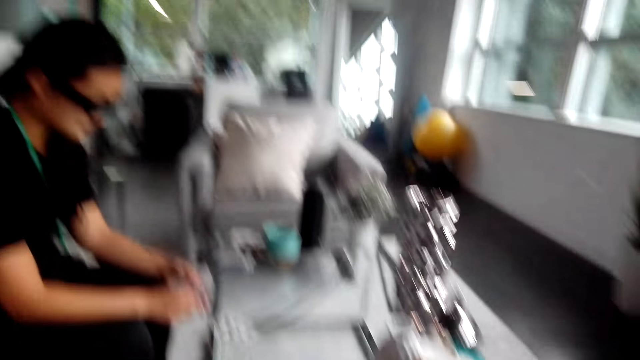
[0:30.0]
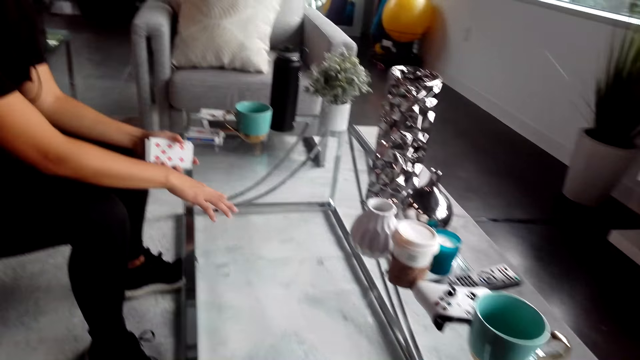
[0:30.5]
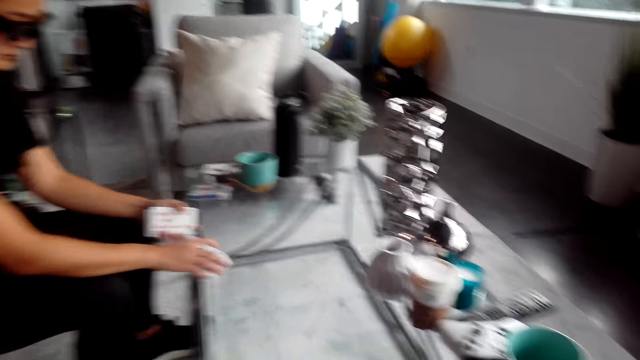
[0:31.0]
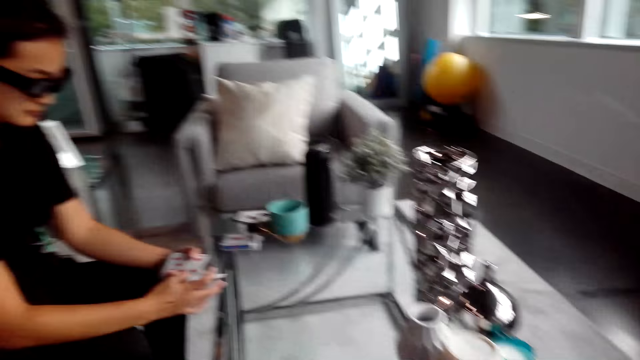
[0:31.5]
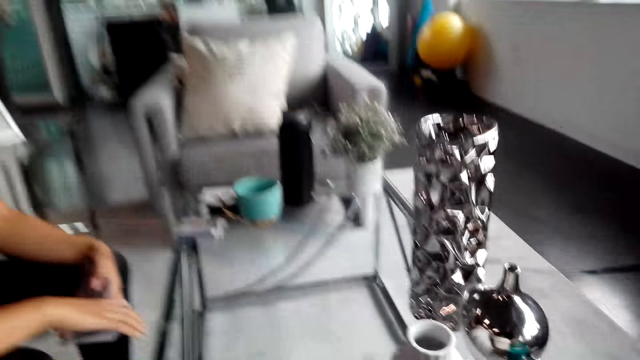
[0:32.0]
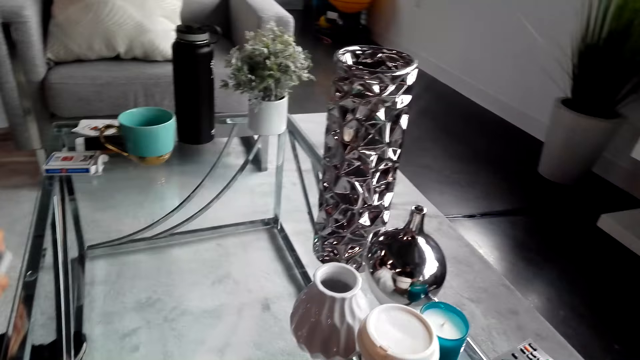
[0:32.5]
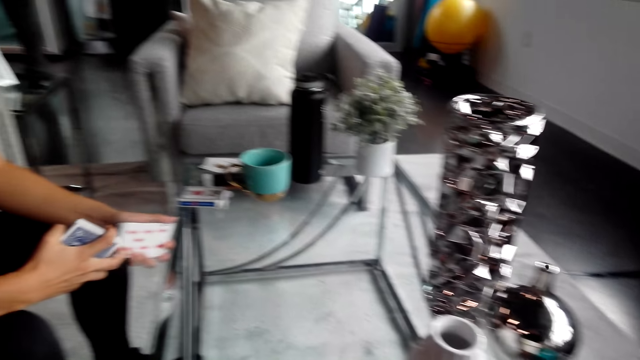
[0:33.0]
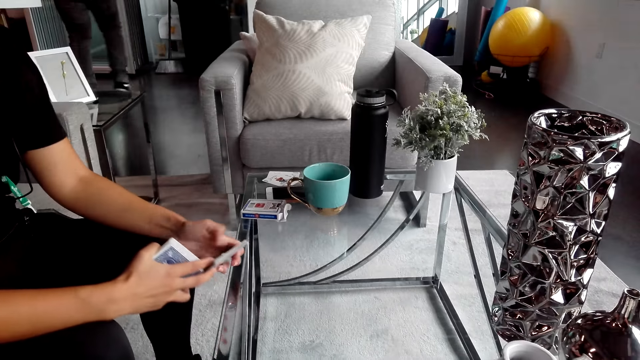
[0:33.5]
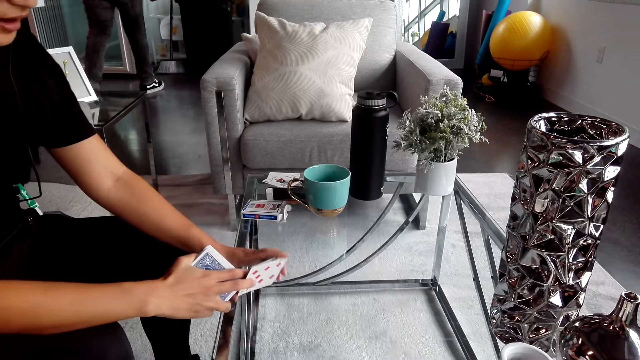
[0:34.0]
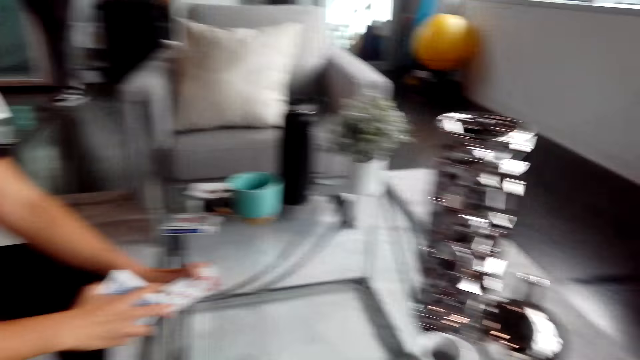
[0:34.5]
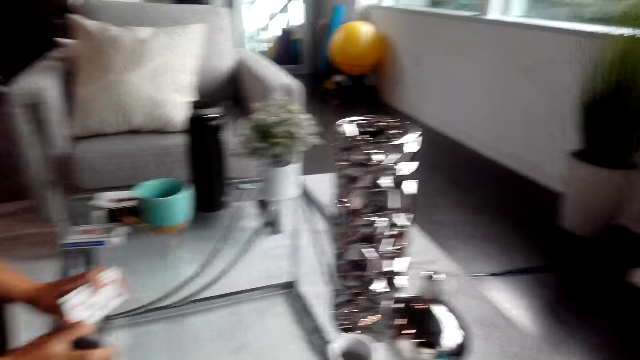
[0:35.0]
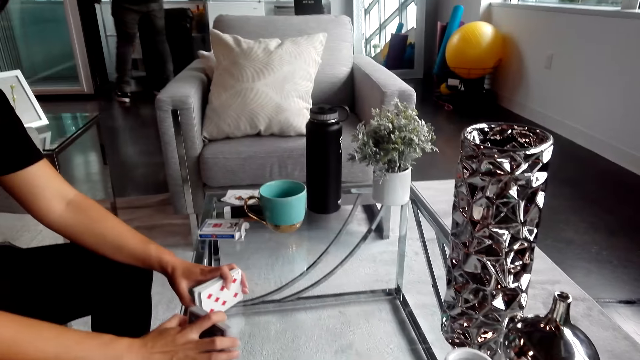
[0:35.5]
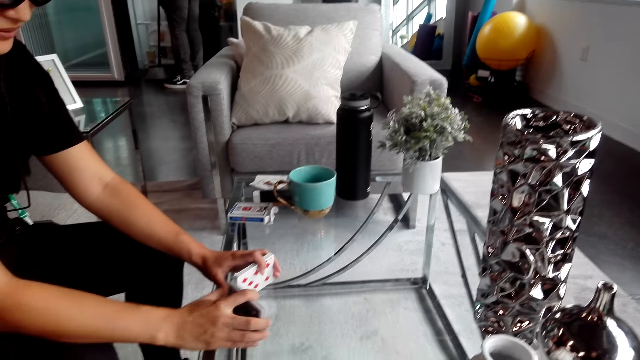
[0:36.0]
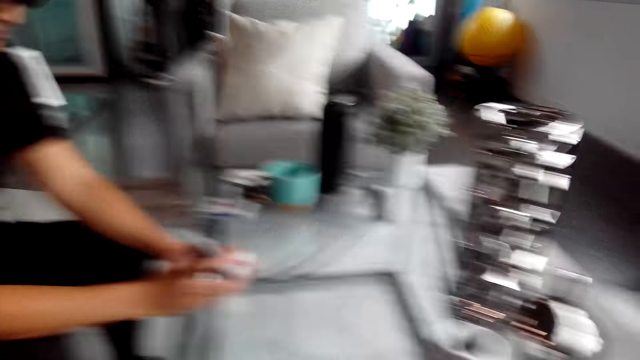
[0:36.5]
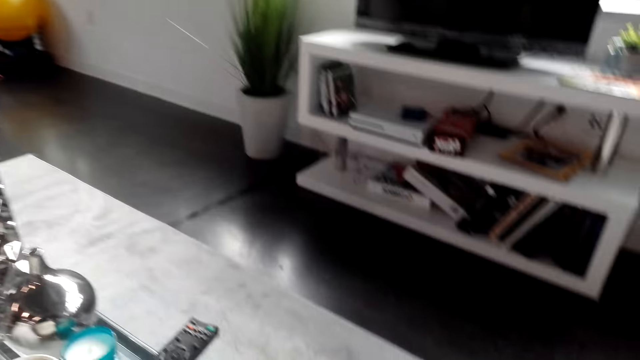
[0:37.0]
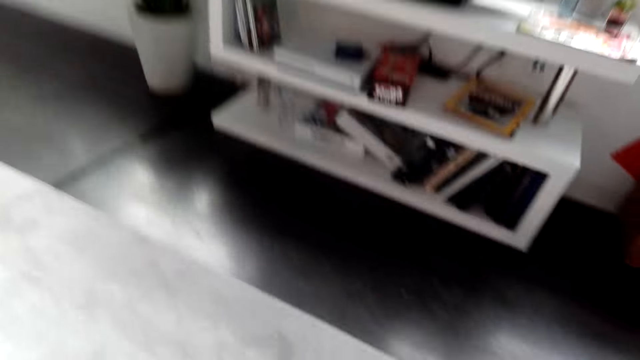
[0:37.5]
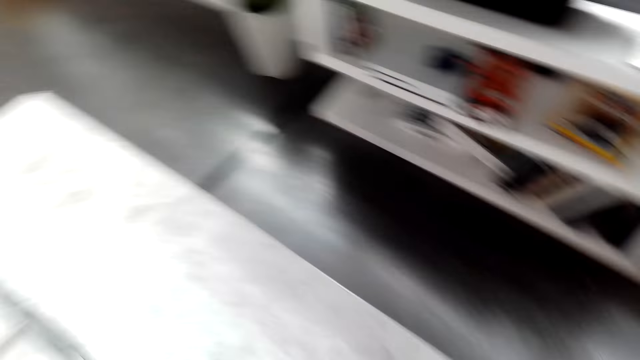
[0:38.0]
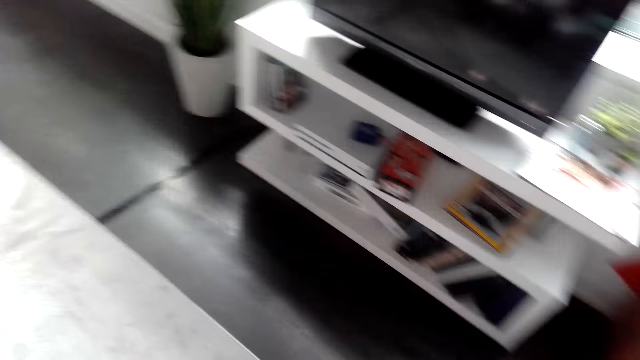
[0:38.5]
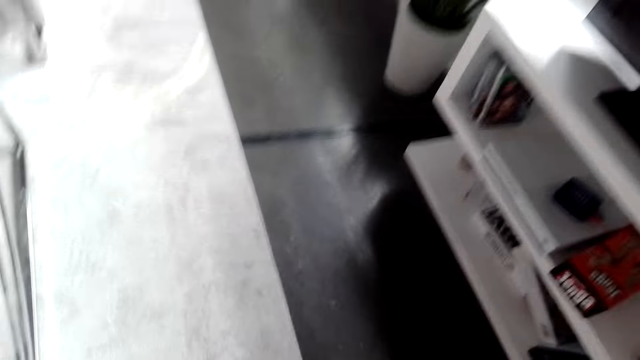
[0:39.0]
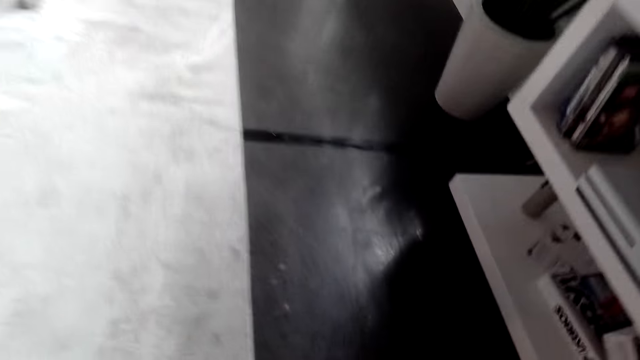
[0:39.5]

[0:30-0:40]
The camera wearer turns around. They pick up the playing cards on the table. They turn around. They shuffle the playing cards. They converse with a woman. They turn around. They converse with the woman again. They shuffle the playing cards. They turn around. They walk around the house.

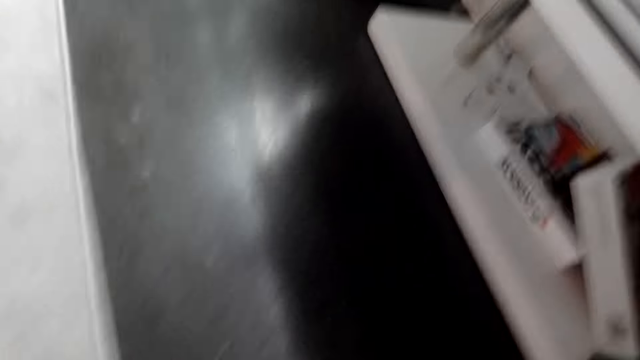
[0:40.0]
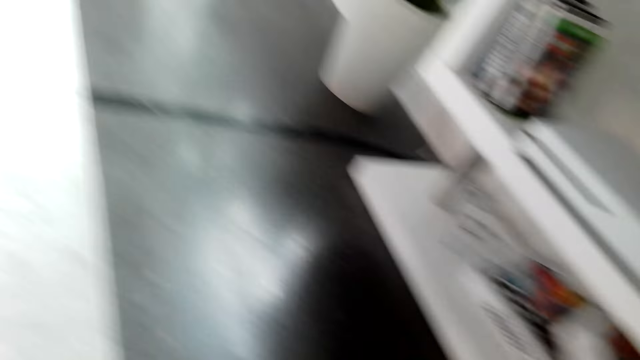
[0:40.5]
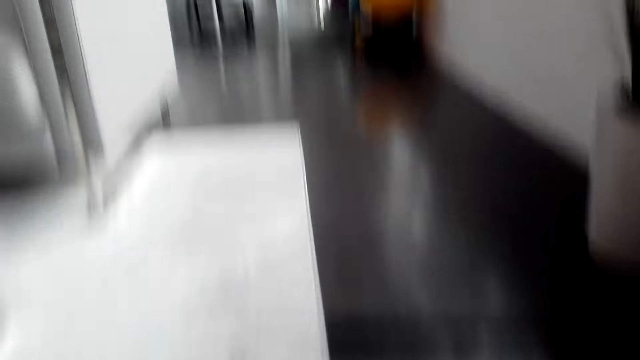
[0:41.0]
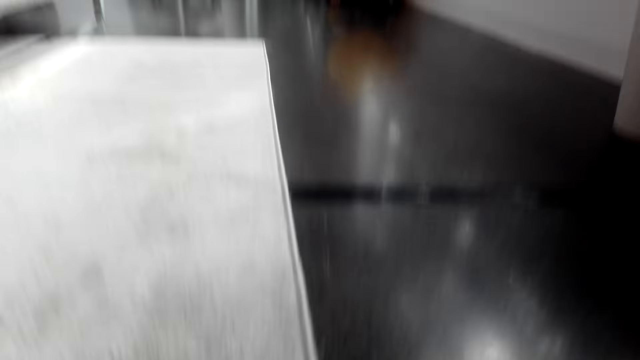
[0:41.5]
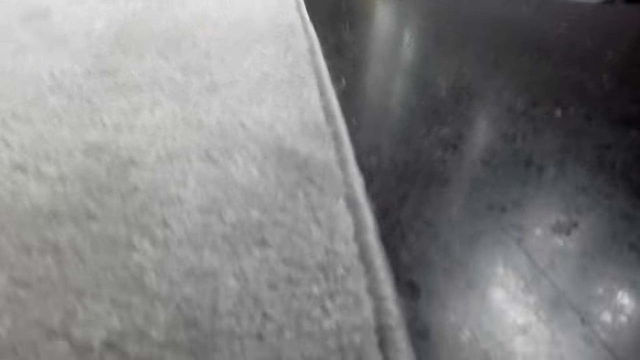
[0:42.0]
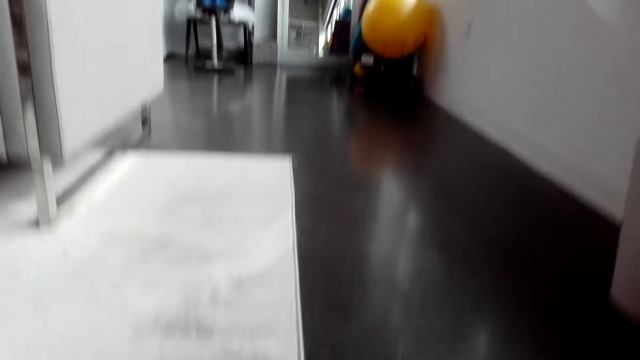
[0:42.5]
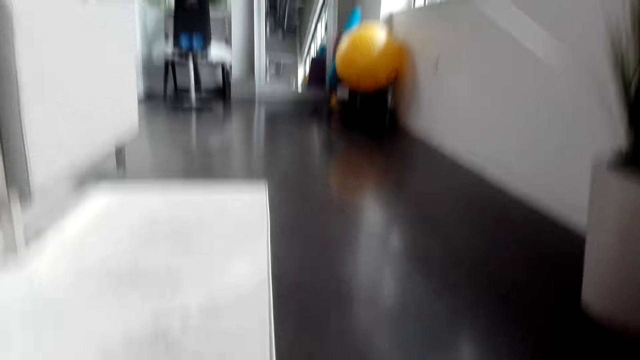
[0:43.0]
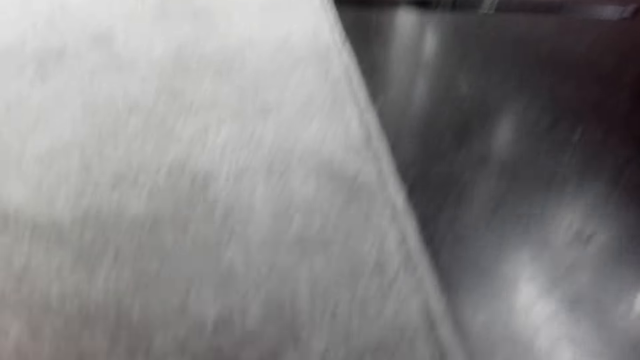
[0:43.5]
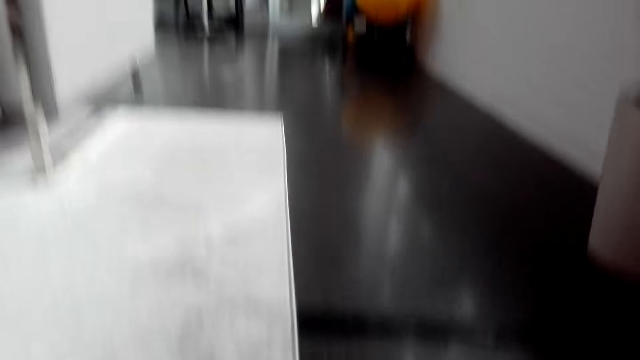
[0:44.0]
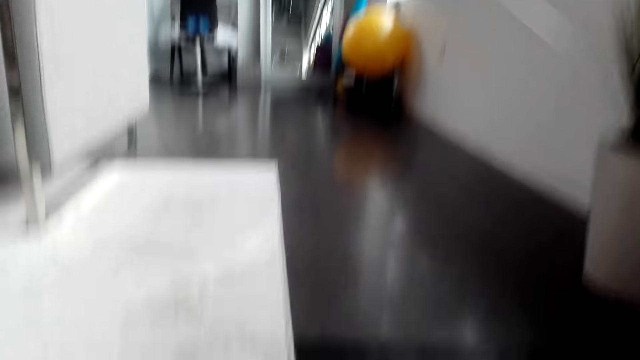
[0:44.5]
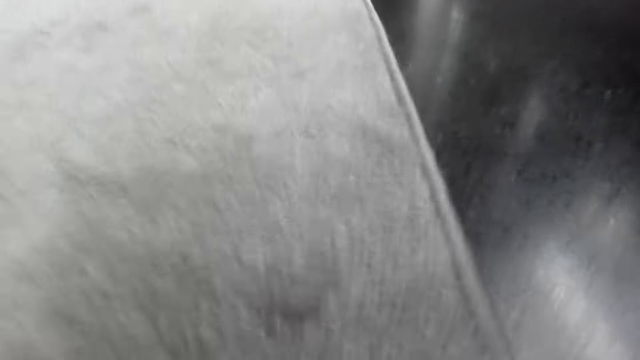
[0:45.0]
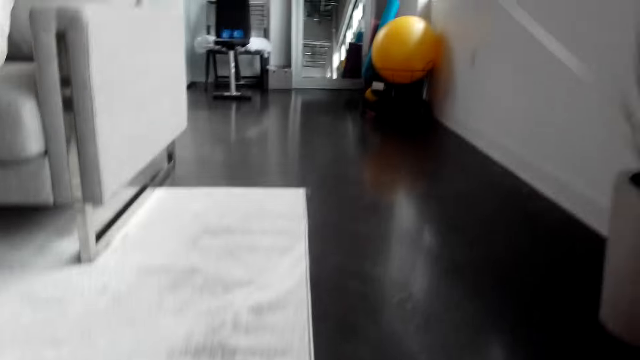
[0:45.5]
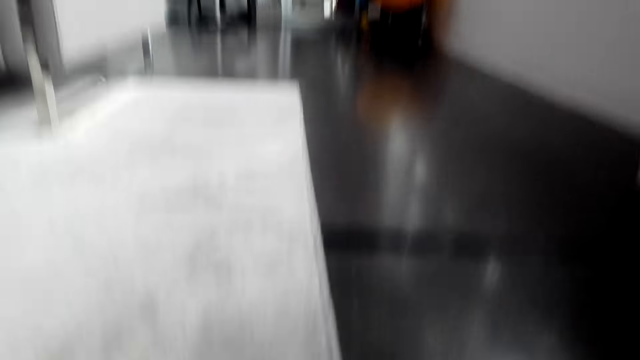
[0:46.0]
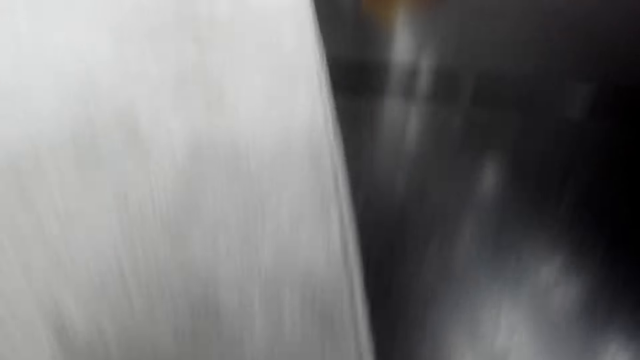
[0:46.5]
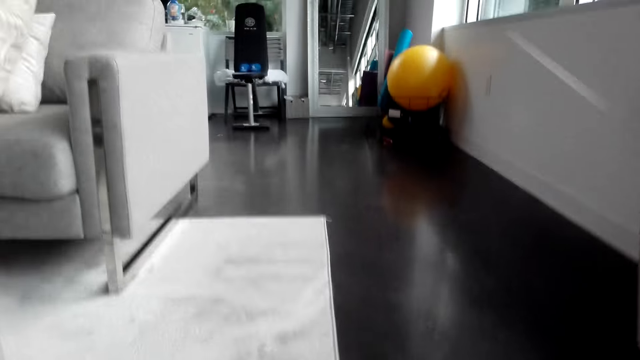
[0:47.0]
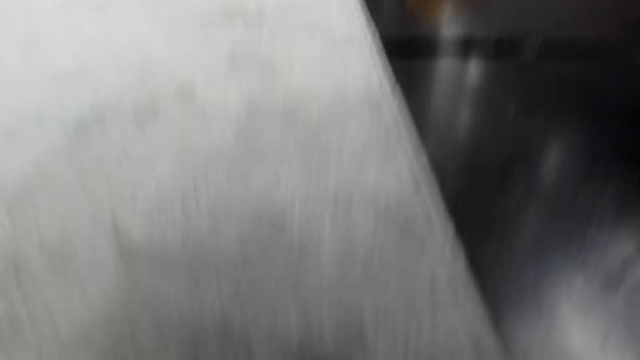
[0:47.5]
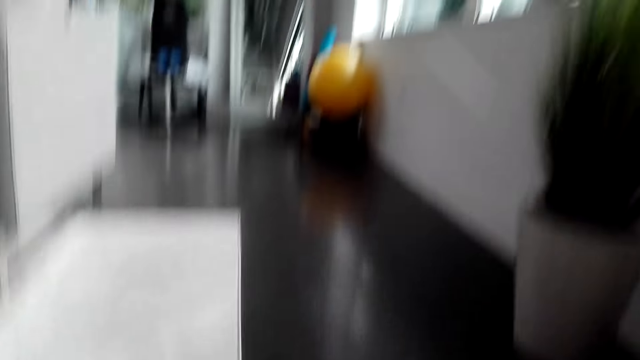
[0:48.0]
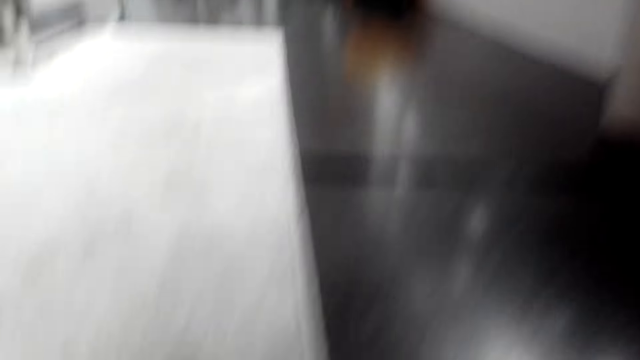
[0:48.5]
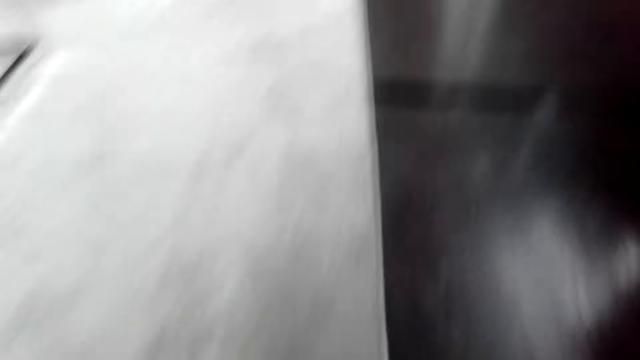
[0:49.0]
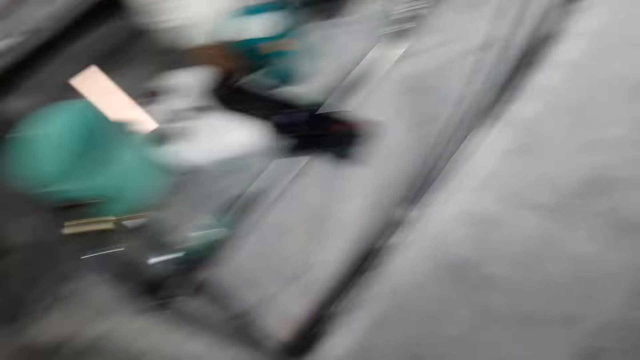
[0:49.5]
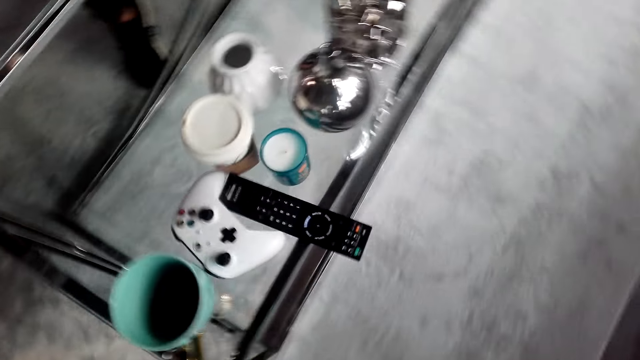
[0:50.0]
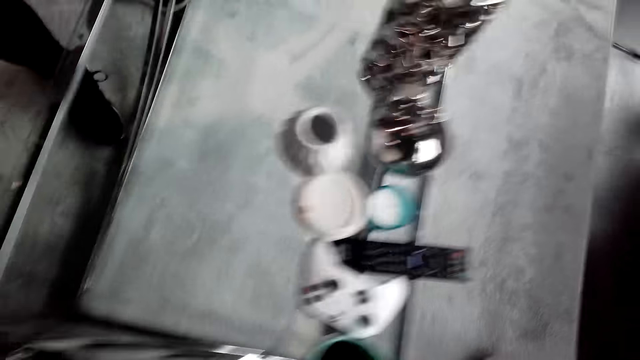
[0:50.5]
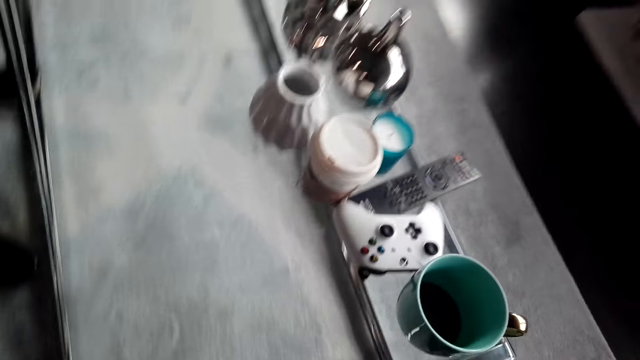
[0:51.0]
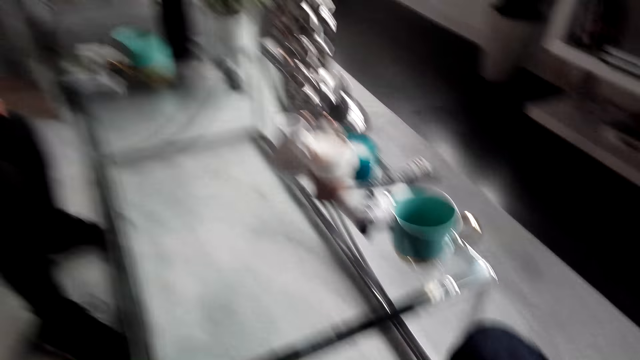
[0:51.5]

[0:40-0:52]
The camera wearer bends down. They pick up something. They turn around. They do exercises in the house. A woman converses with the camera wearer.
